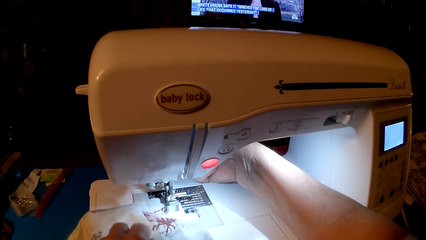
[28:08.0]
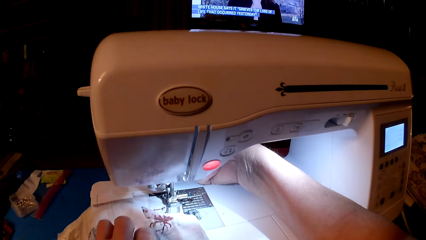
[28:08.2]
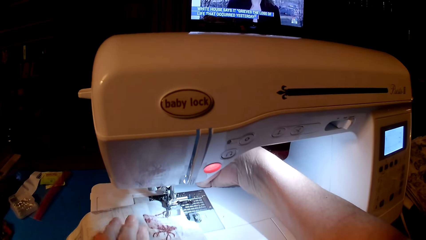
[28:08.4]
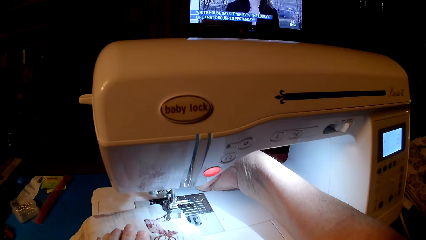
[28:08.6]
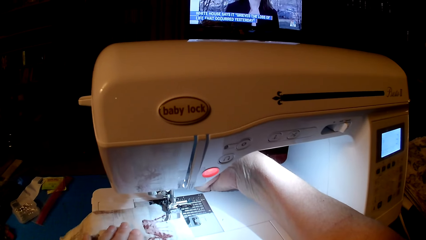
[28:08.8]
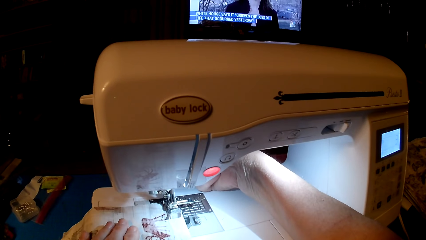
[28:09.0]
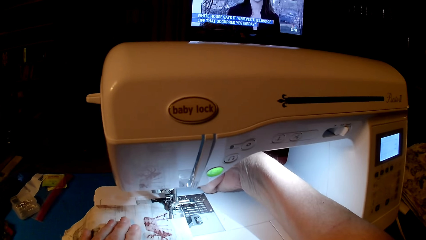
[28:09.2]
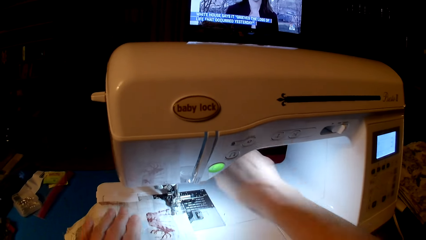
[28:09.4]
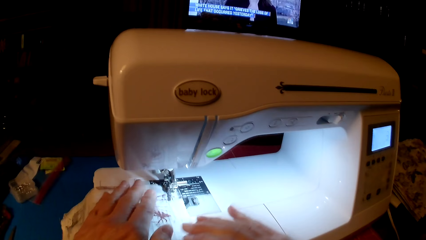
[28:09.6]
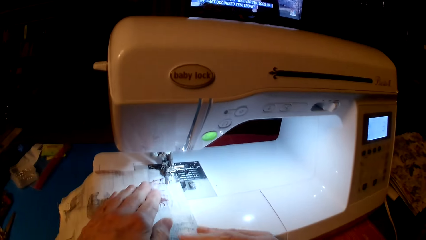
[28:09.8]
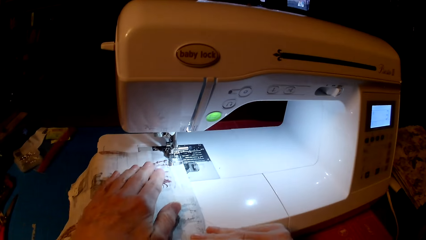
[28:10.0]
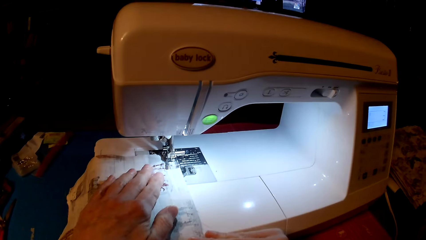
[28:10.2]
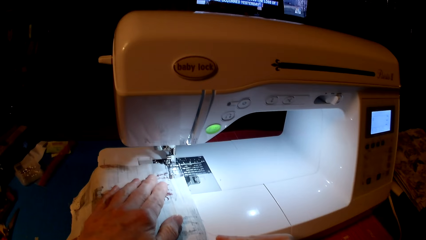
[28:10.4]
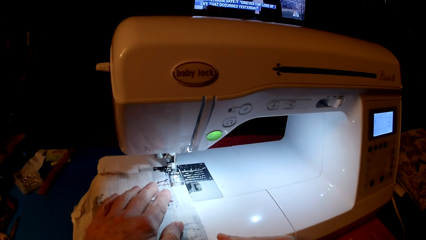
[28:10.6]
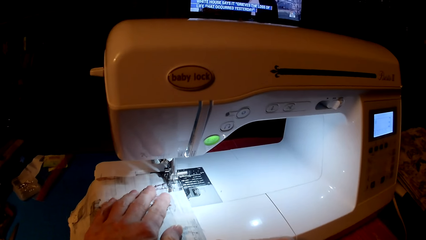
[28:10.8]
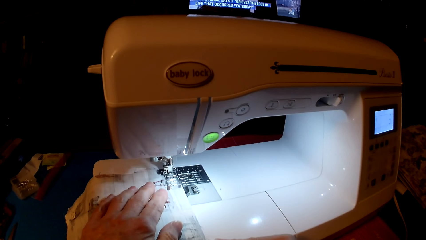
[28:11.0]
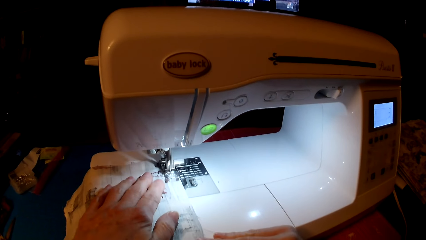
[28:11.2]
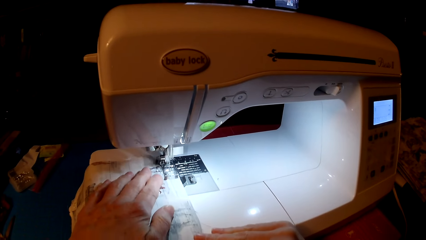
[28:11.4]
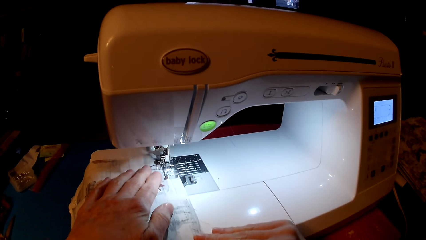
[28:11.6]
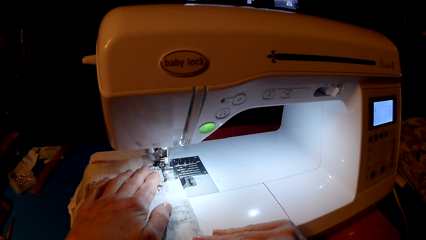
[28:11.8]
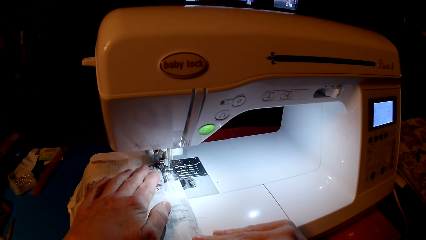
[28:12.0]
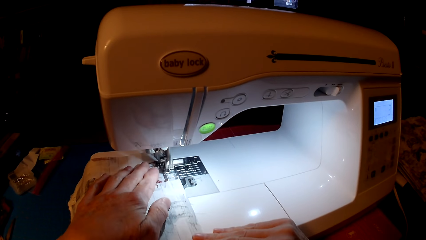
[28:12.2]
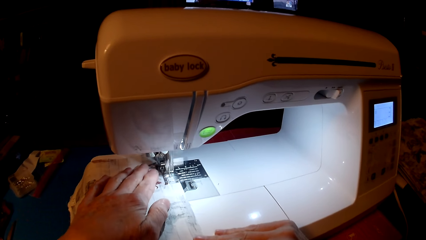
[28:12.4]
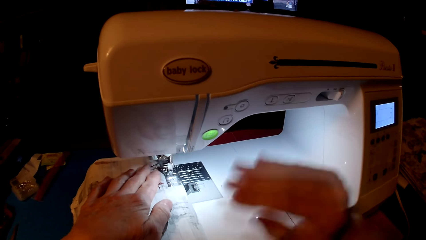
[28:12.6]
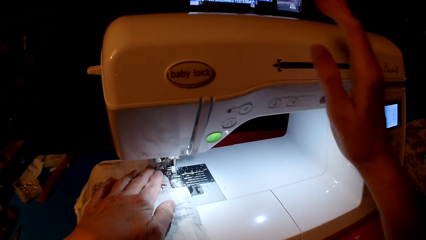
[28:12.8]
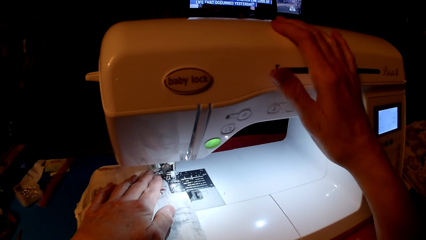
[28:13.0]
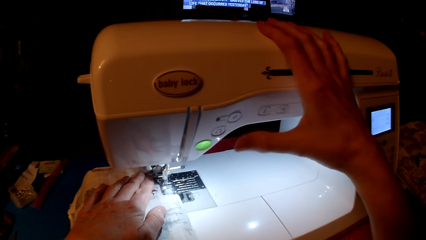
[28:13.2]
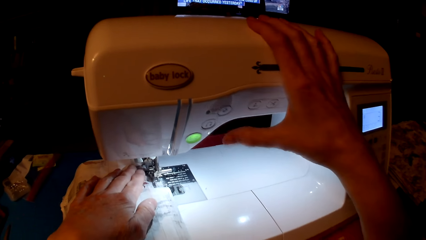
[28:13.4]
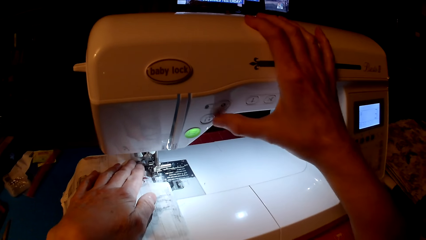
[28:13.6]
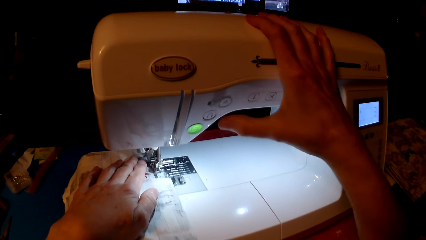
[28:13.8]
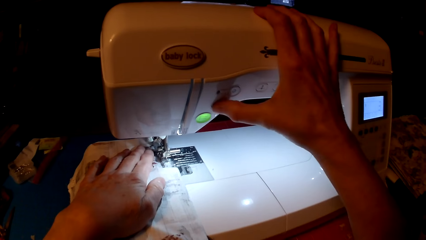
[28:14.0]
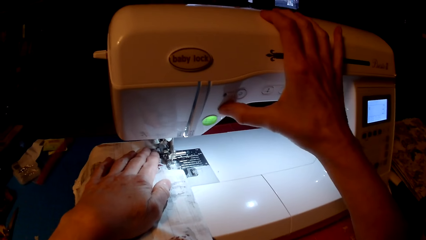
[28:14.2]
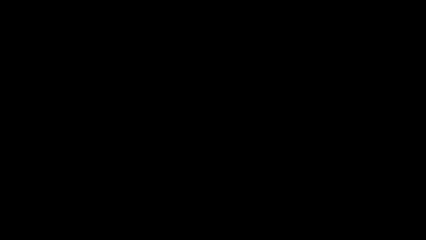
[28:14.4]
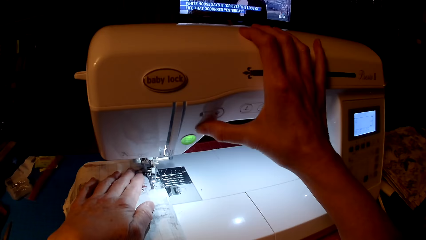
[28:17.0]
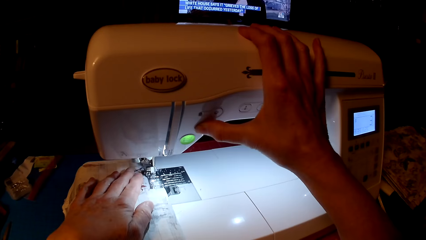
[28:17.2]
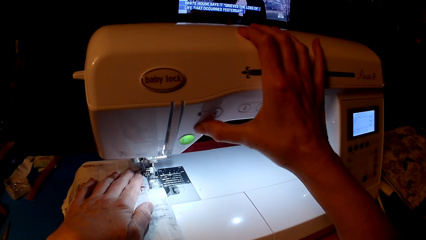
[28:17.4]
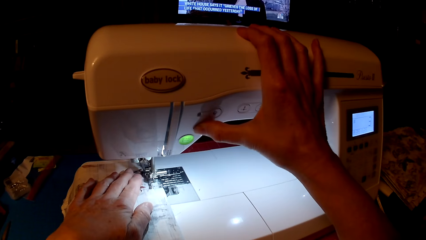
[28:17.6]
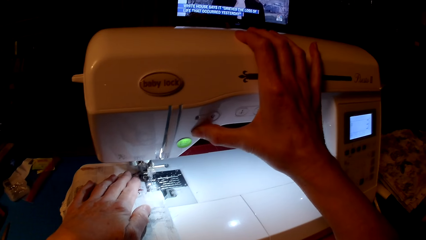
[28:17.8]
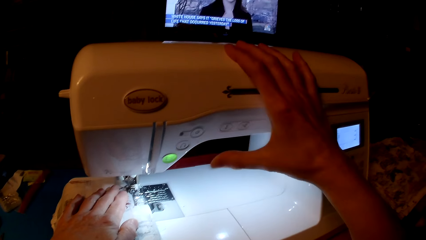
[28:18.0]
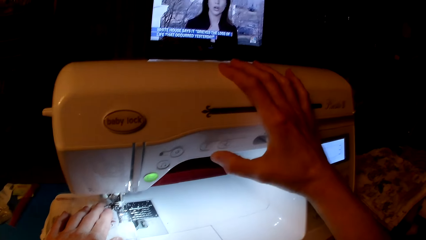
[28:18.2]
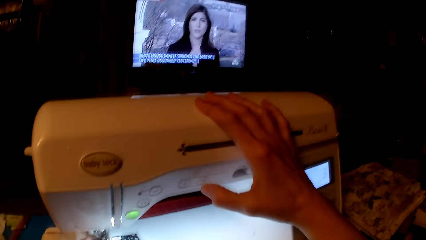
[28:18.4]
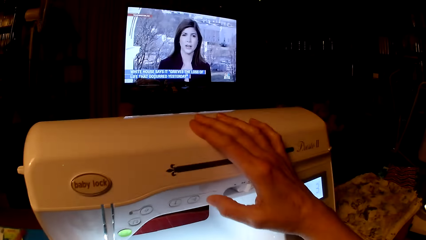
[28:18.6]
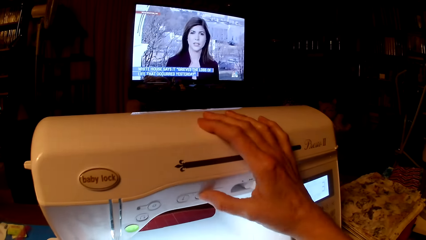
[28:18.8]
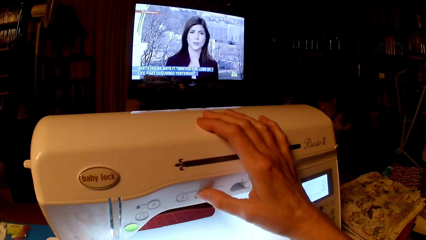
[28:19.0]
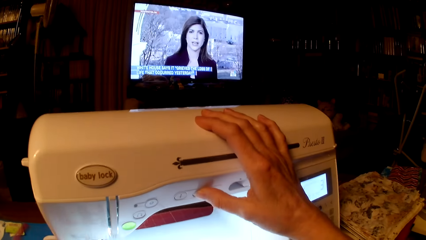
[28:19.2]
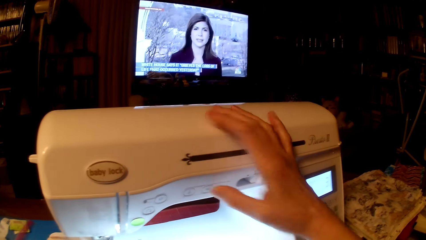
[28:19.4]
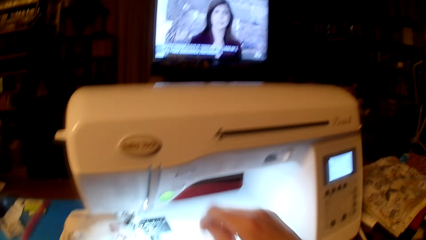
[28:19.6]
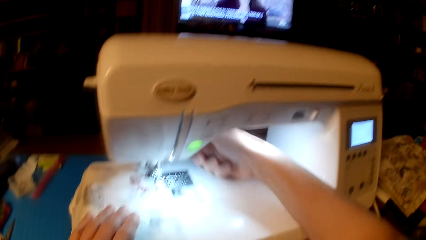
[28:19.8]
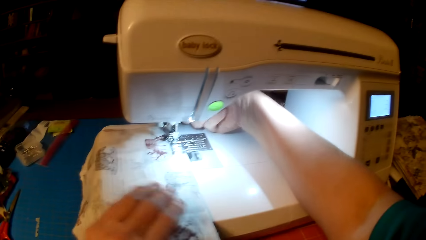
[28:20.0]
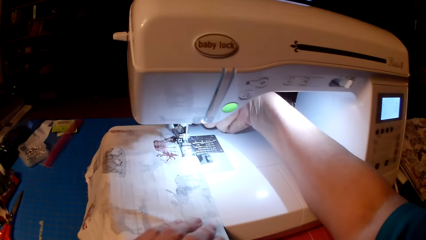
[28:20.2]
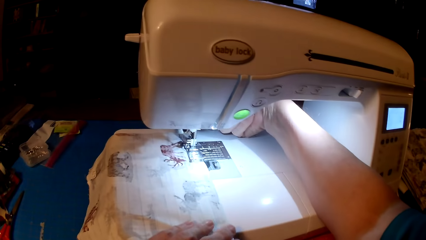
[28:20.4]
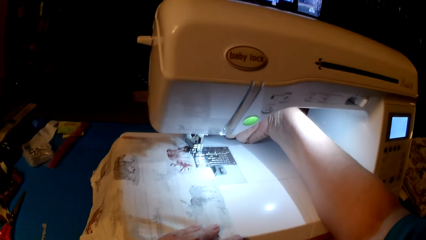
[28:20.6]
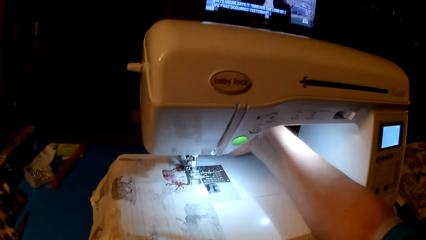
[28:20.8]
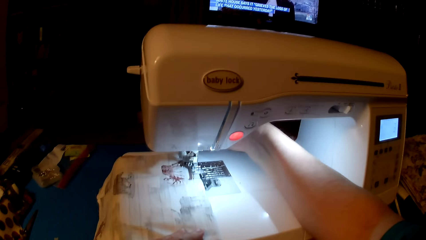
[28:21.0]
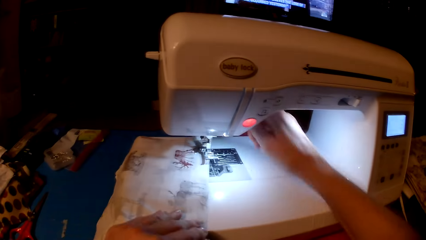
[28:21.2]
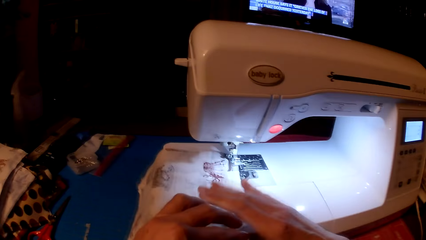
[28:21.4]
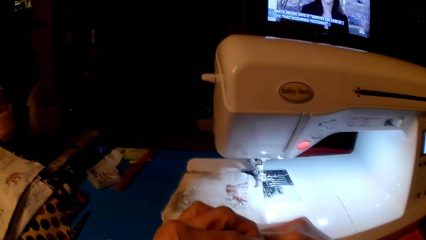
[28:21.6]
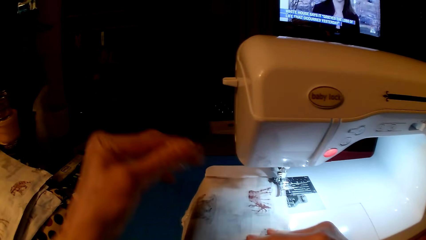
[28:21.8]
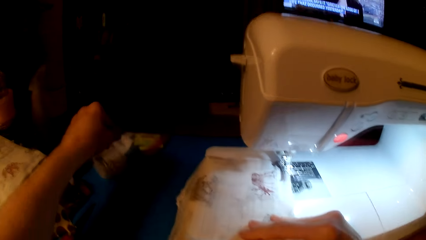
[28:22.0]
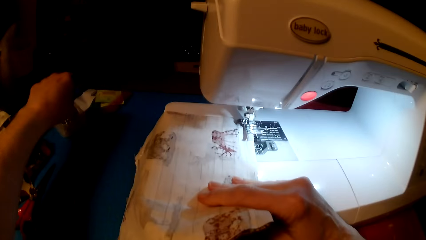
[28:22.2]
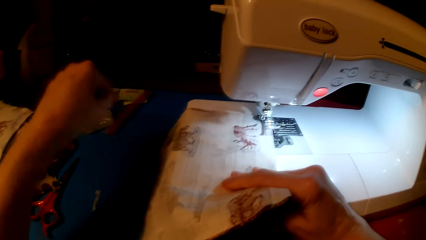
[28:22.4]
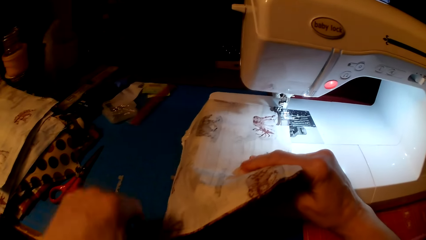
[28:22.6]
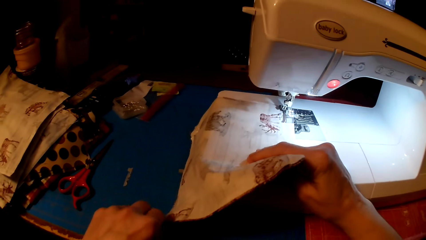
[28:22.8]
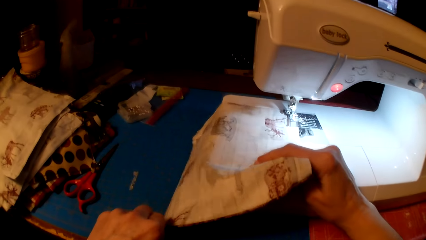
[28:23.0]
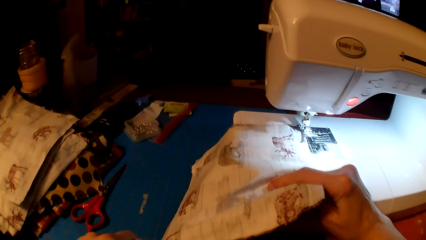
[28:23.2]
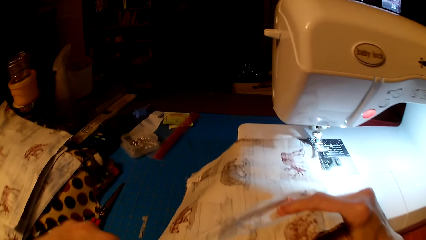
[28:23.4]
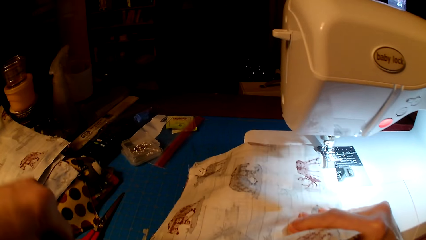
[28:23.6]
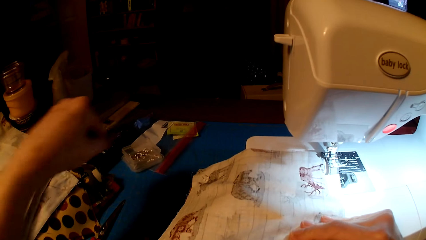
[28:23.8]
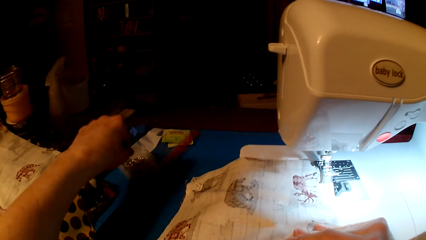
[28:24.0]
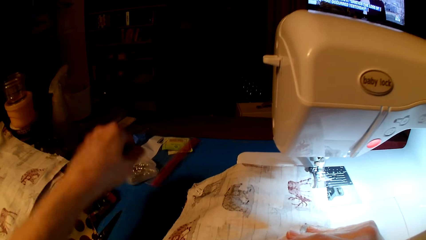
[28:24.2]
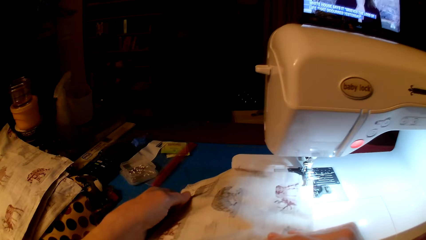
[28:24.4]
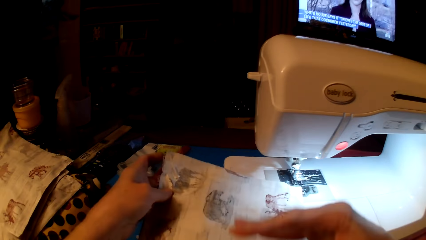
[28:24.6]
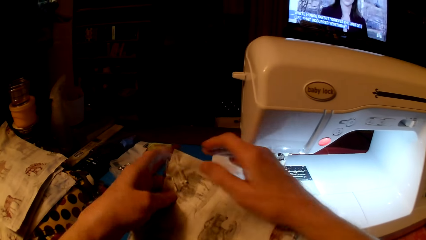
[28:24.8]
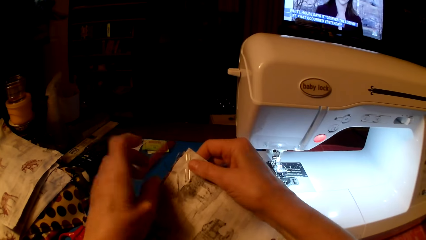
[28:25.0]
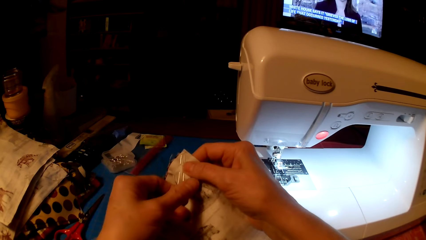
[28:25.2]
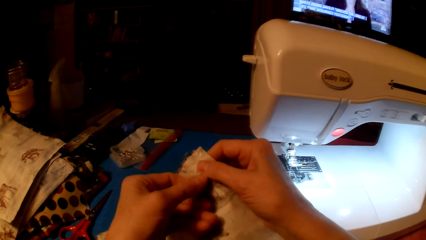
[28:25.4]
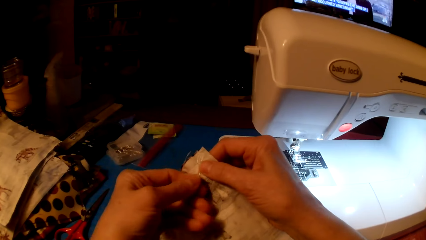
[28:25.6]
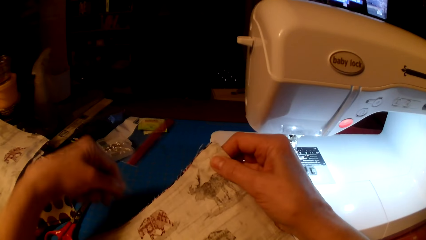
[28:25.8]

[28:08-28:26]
The camera wearer sews the piece of cloth. They press the speed button. They block the camera. They operate the sewing machine. They press the stop button. They remove the cloth from the sewing machine. They remove pins from the piece of cloth and put a pin in the container. They pull pins from the piece of cloth and put the pins in the container.
